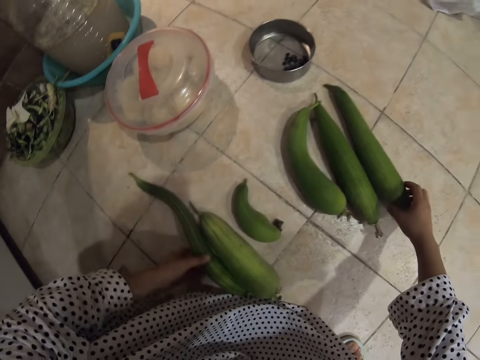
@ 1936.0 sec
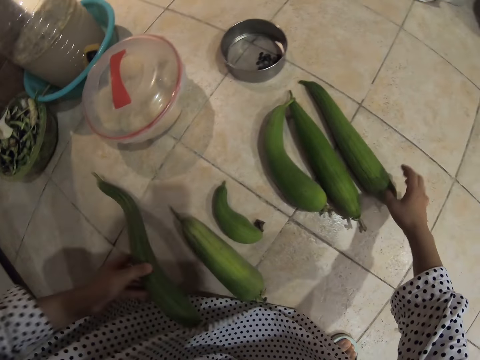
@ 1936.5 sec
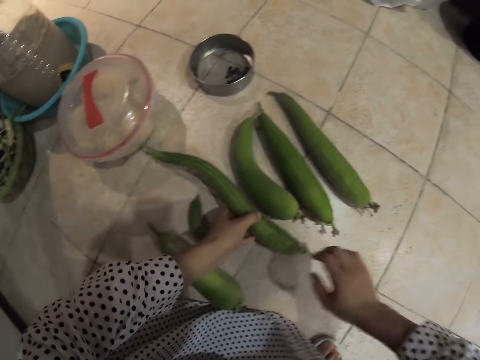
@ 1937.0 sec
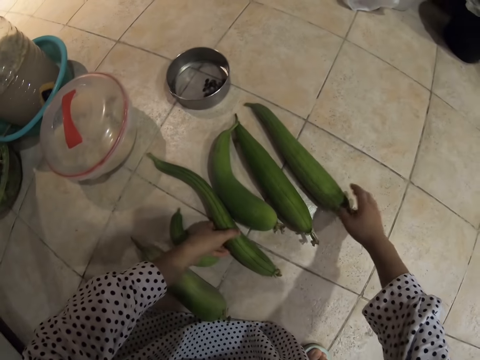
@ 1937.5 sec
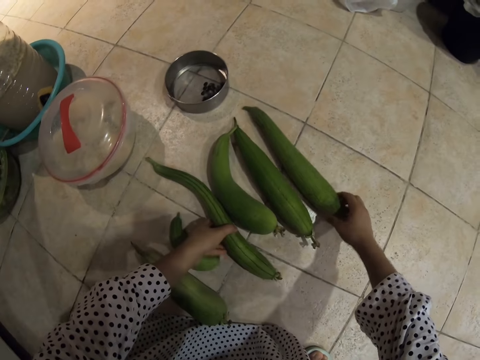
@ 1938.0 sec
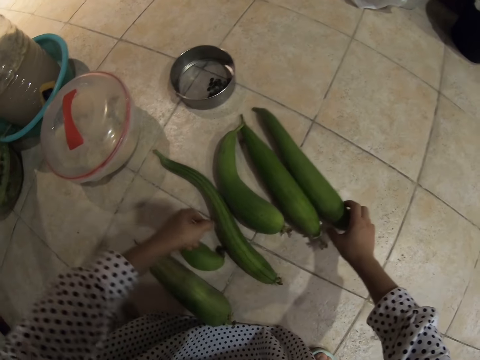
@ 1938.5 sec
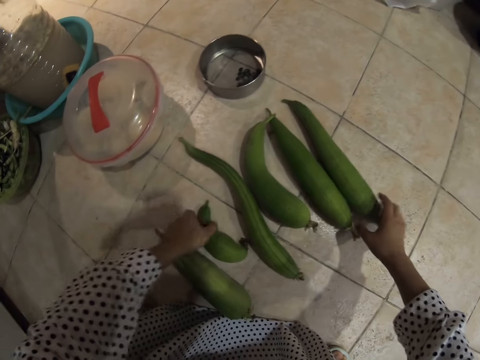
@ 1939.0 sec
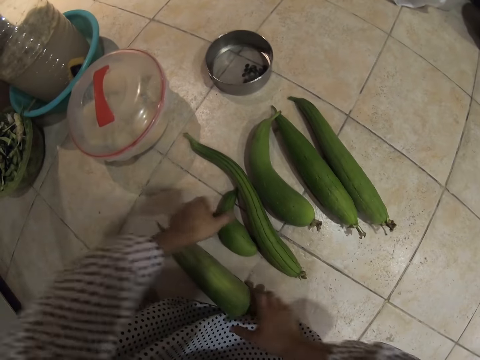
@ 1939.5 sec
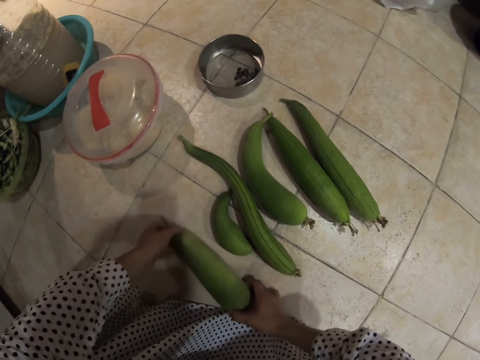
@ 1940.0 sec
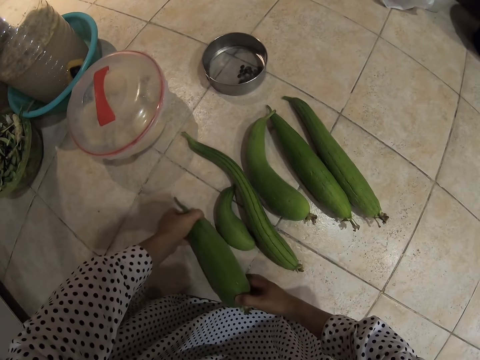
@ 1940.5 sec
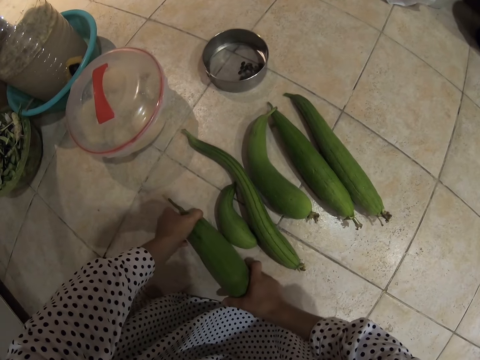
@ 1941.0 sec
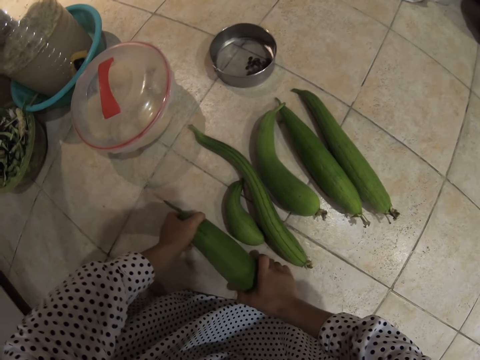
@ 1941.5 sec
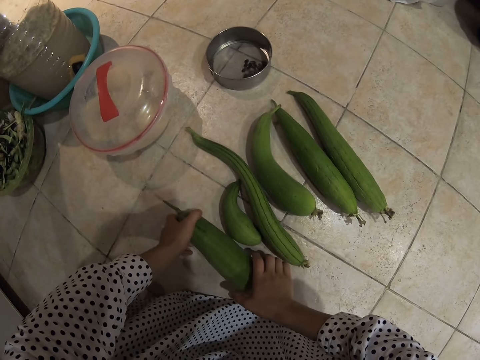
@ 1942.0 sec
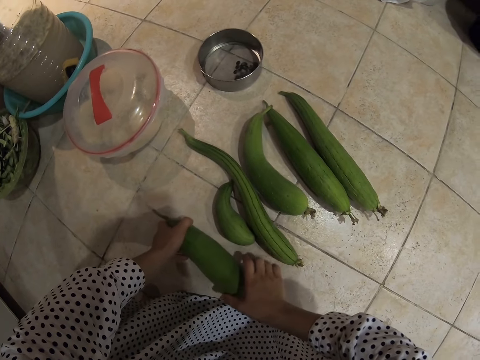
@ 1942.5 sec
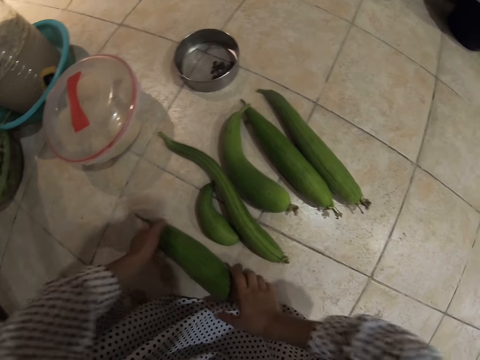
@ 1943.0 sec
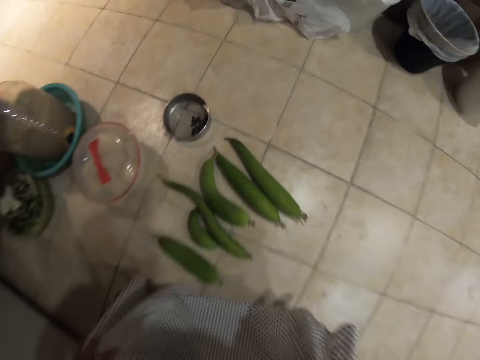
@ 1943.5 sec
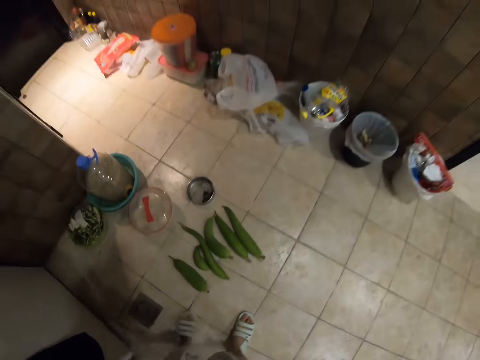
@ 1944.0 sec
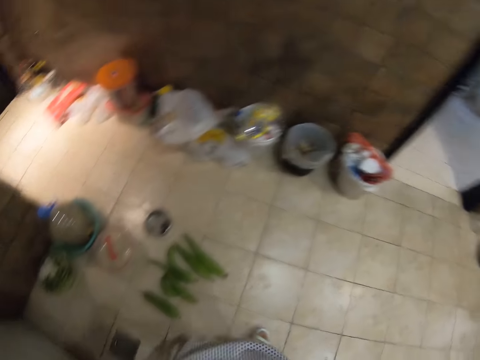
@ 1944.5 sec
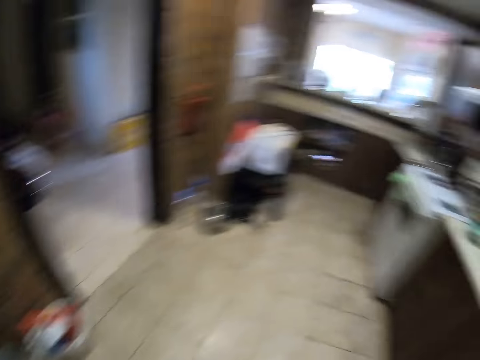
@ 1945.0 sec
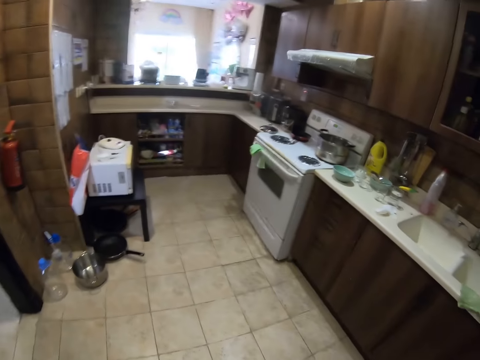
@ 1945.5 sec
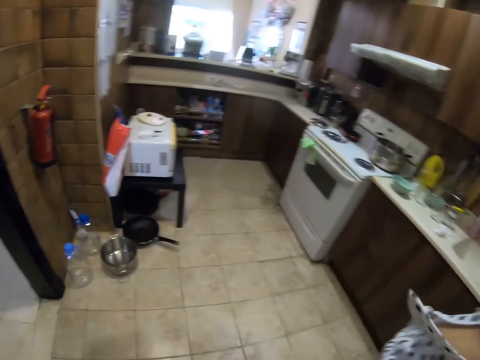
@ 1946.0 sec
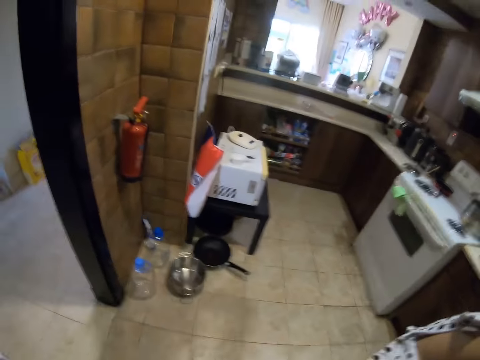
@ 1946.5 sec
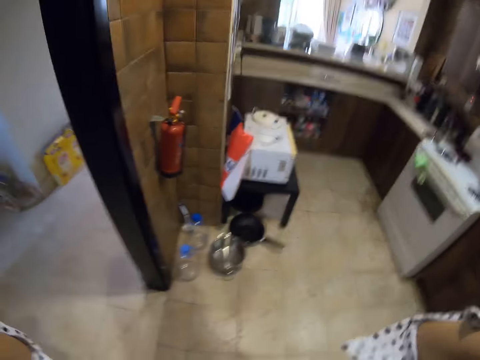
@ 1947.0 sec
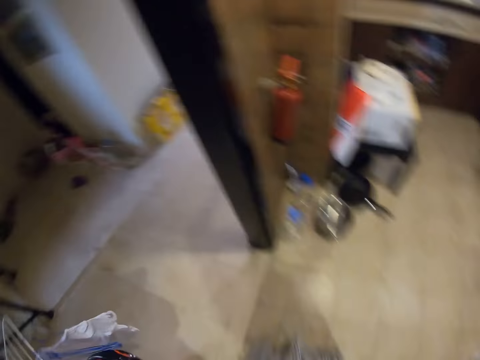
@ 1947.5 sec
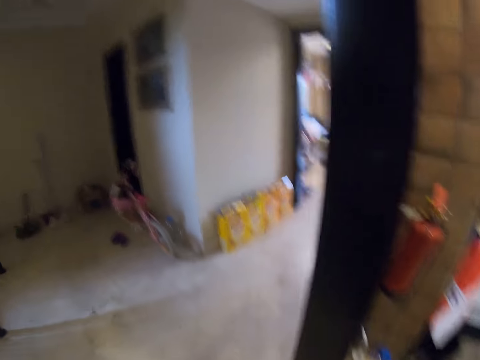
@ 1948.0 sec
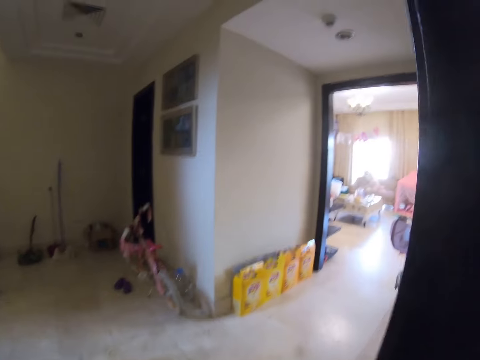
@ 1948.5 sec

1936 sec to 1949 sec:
The camera wearer picks up a cucumber. They hold the cucumber. They move the cucumber. They rearrange their plants. They walk around. They adjust the camera. They walk around. They stand up from the floor.
